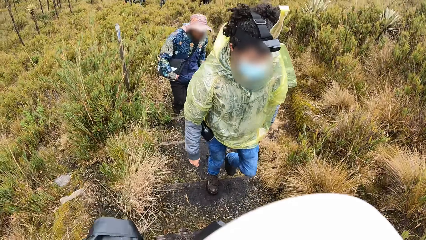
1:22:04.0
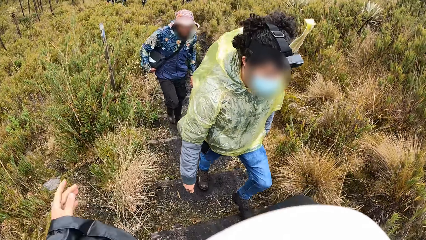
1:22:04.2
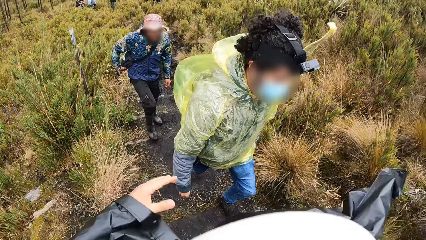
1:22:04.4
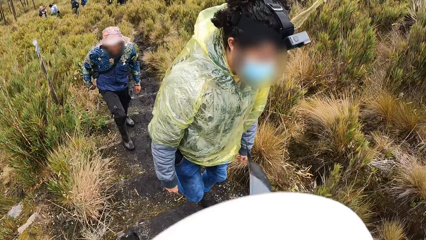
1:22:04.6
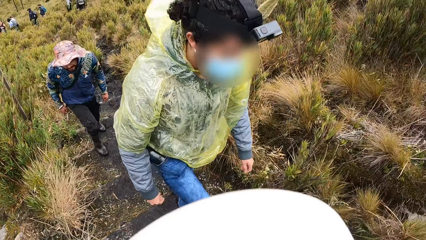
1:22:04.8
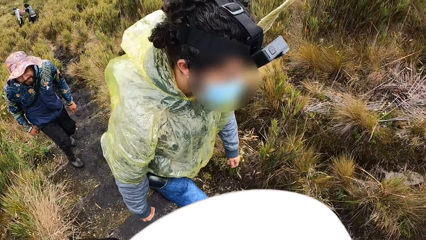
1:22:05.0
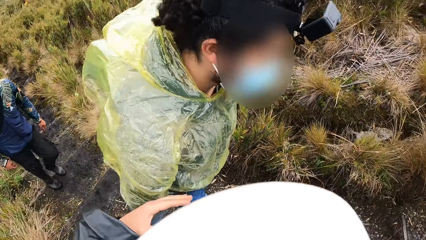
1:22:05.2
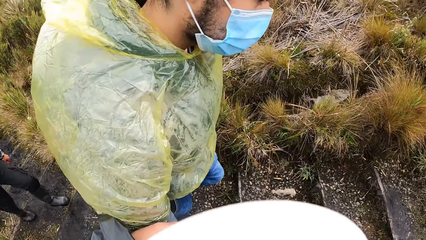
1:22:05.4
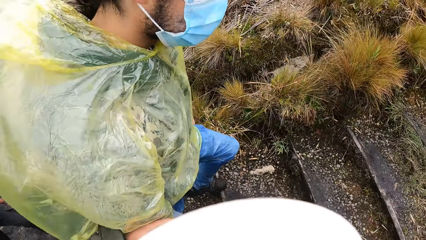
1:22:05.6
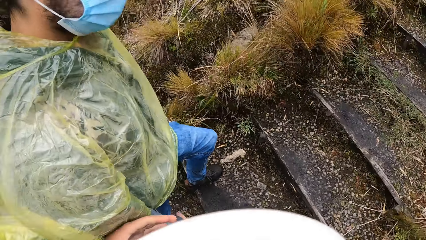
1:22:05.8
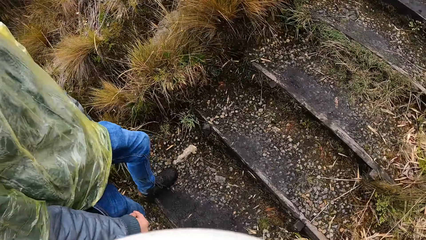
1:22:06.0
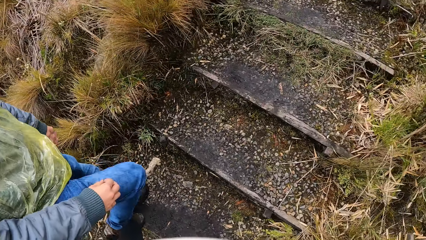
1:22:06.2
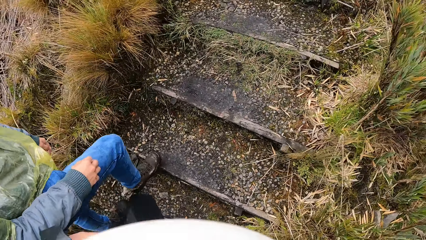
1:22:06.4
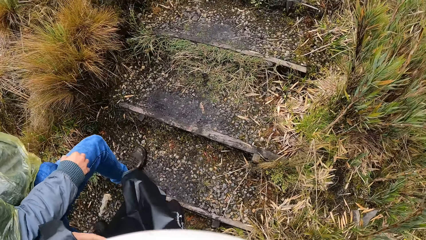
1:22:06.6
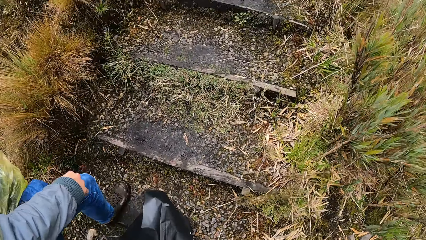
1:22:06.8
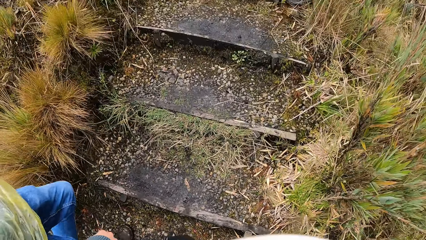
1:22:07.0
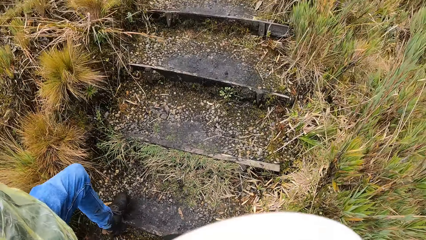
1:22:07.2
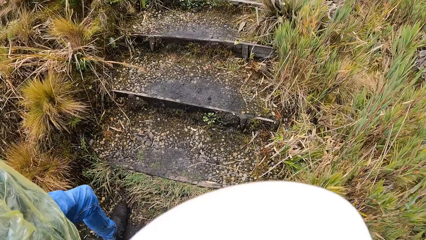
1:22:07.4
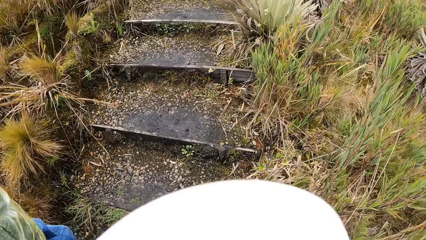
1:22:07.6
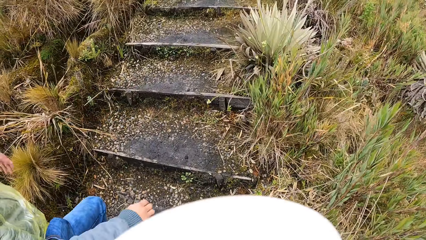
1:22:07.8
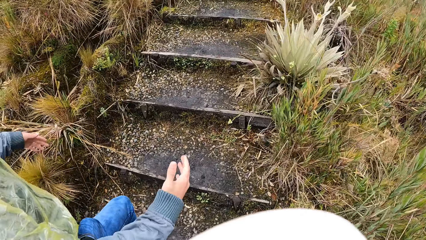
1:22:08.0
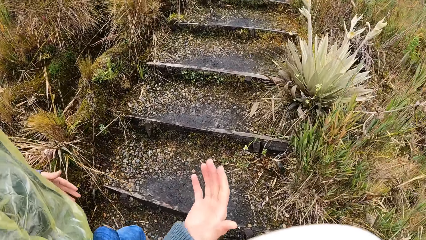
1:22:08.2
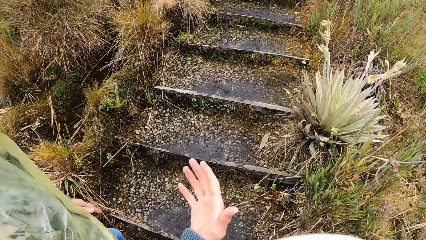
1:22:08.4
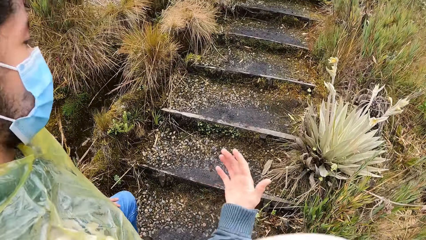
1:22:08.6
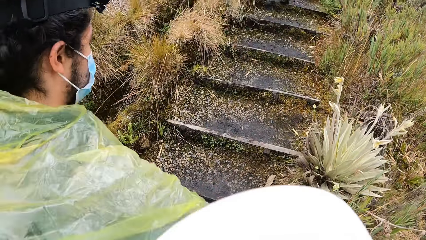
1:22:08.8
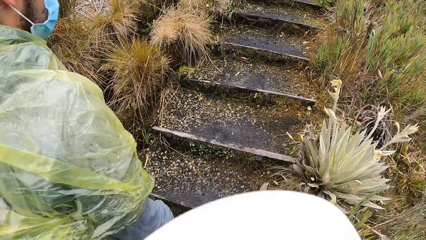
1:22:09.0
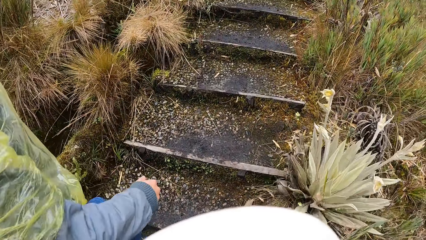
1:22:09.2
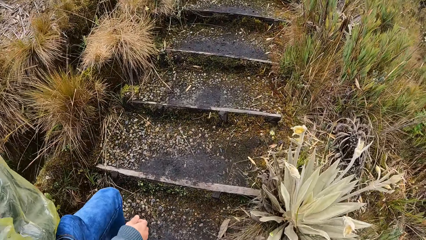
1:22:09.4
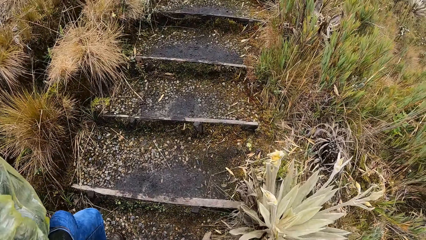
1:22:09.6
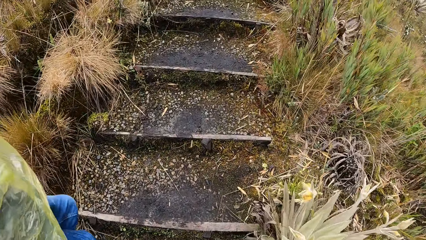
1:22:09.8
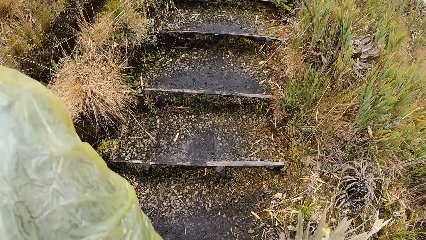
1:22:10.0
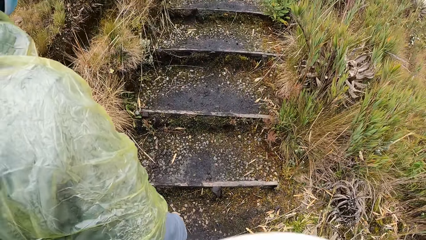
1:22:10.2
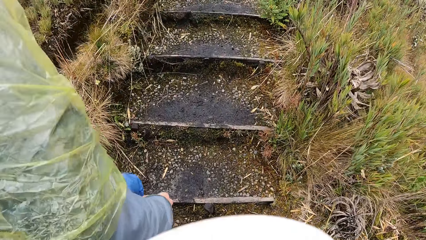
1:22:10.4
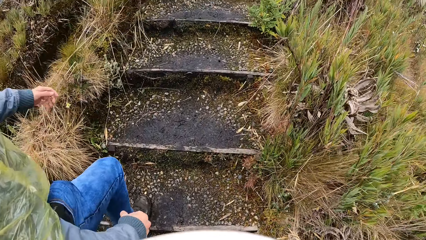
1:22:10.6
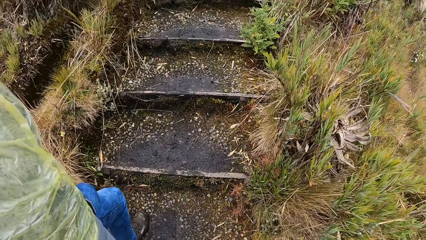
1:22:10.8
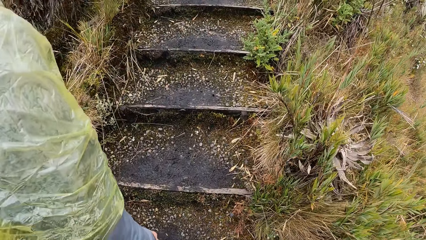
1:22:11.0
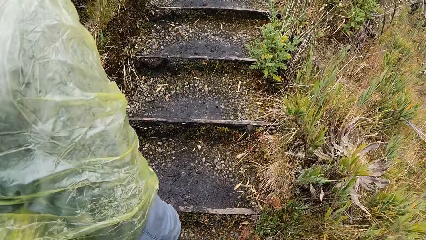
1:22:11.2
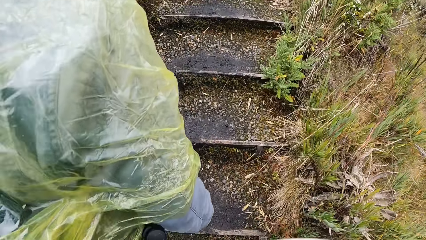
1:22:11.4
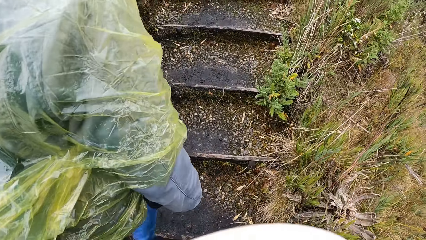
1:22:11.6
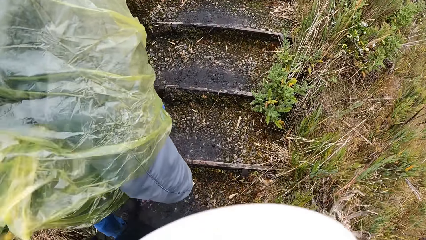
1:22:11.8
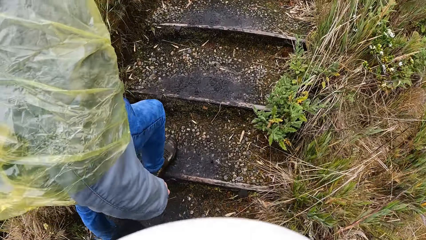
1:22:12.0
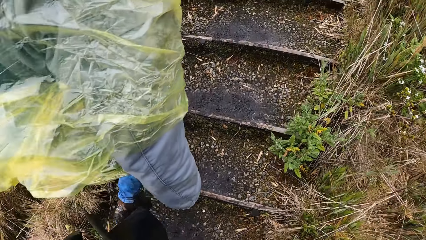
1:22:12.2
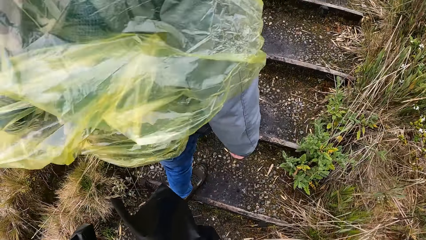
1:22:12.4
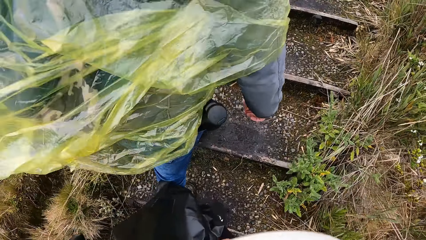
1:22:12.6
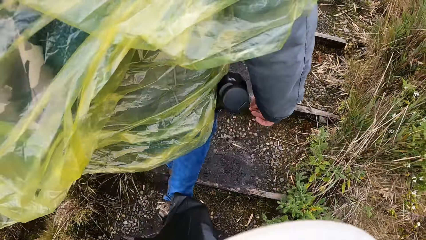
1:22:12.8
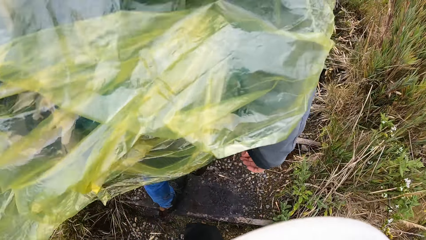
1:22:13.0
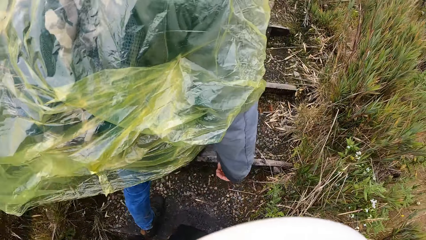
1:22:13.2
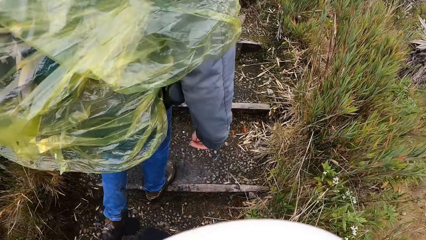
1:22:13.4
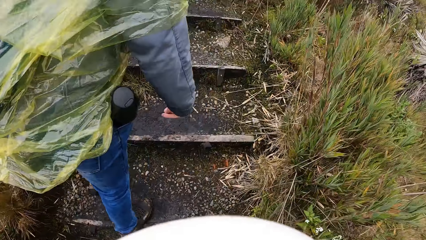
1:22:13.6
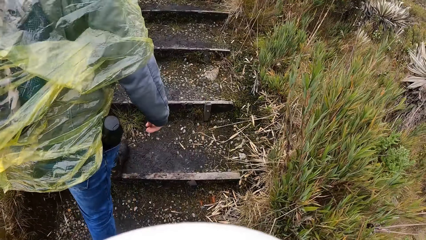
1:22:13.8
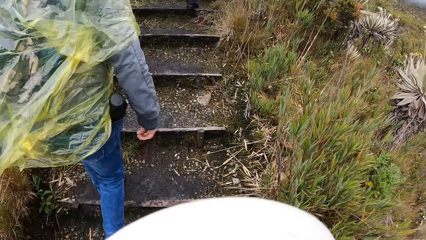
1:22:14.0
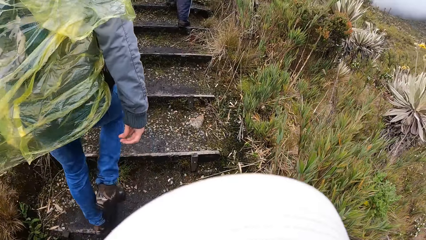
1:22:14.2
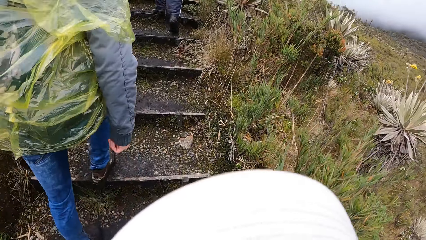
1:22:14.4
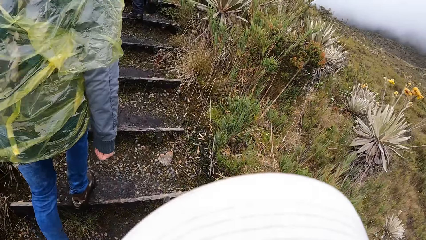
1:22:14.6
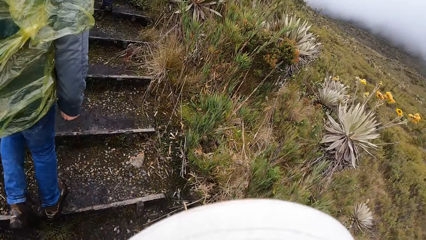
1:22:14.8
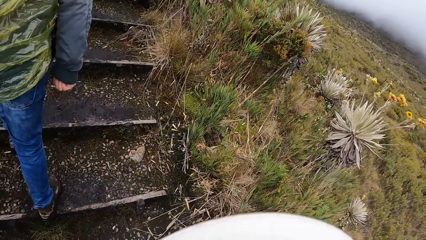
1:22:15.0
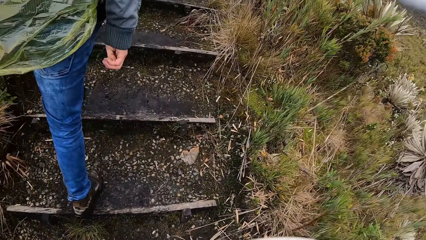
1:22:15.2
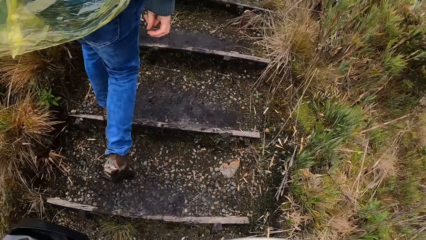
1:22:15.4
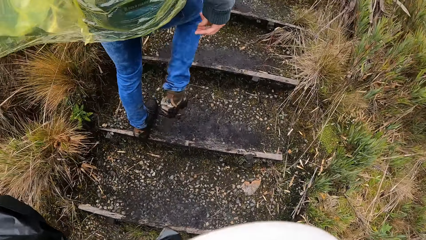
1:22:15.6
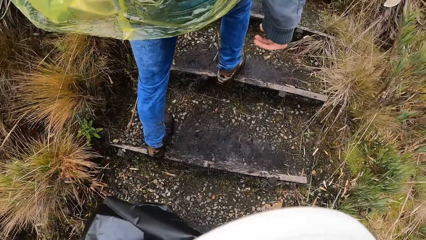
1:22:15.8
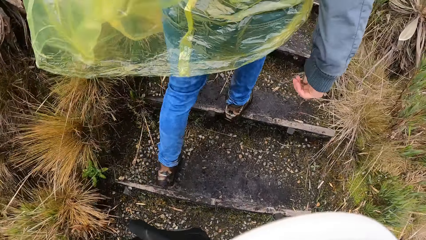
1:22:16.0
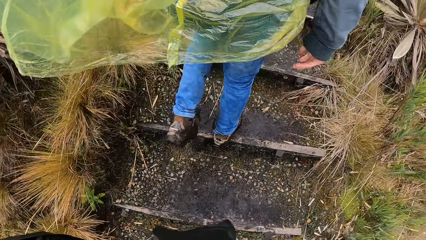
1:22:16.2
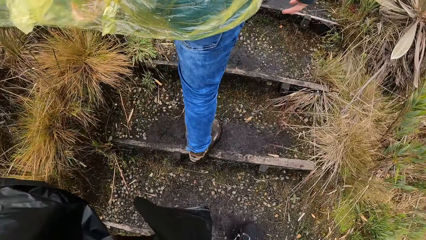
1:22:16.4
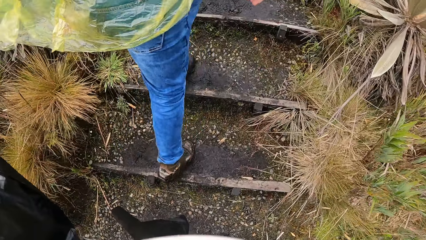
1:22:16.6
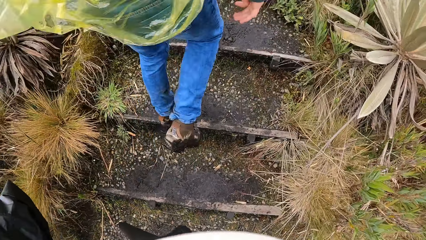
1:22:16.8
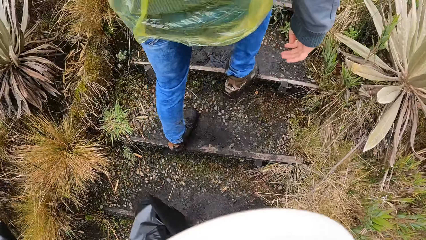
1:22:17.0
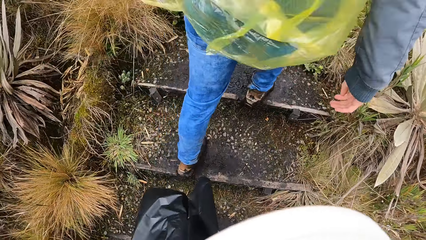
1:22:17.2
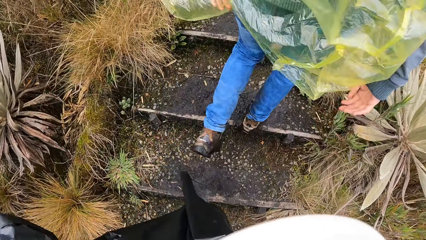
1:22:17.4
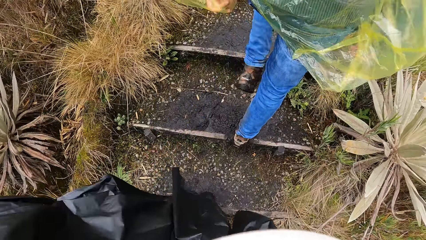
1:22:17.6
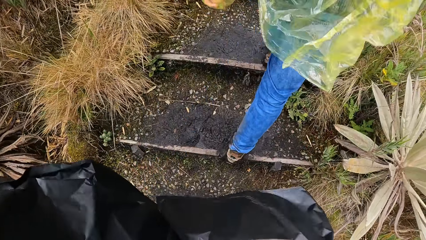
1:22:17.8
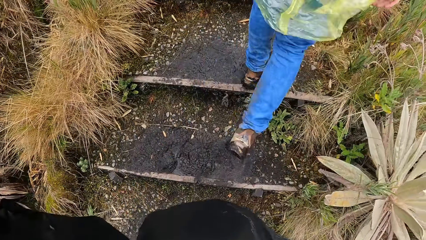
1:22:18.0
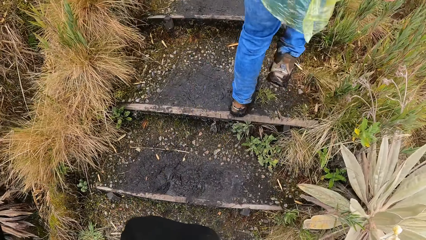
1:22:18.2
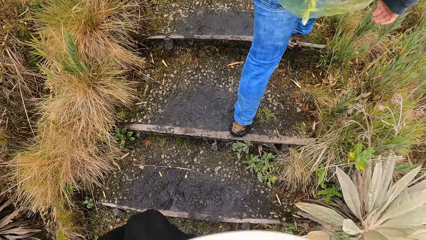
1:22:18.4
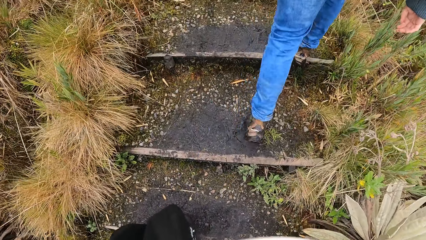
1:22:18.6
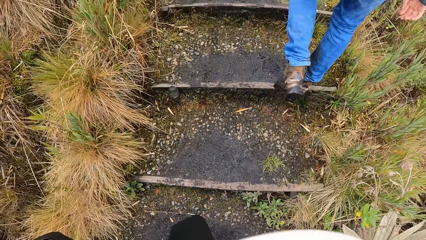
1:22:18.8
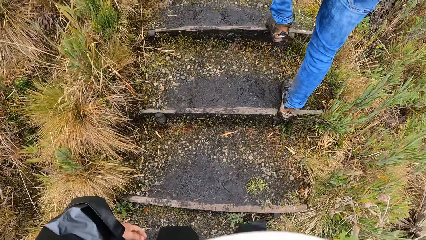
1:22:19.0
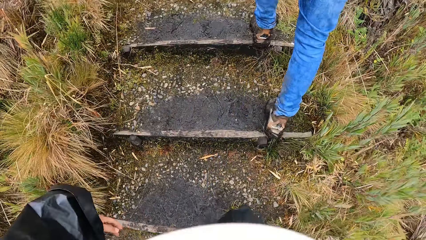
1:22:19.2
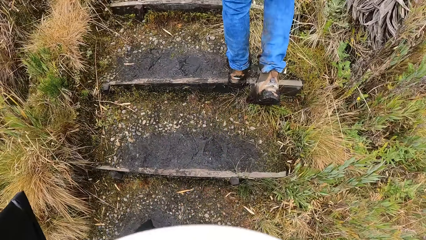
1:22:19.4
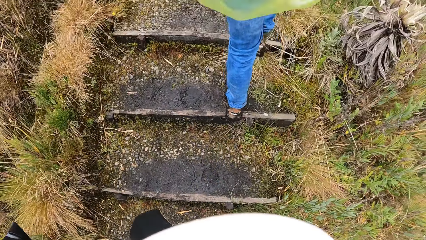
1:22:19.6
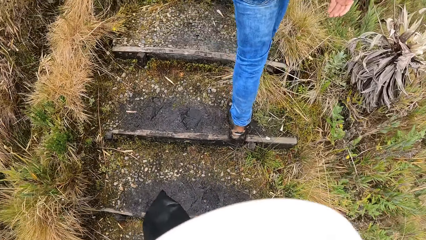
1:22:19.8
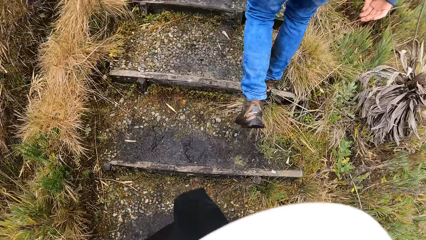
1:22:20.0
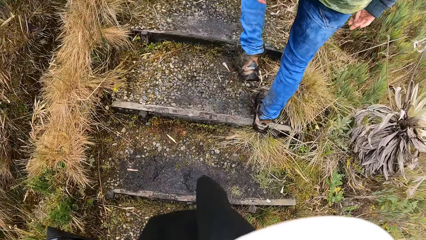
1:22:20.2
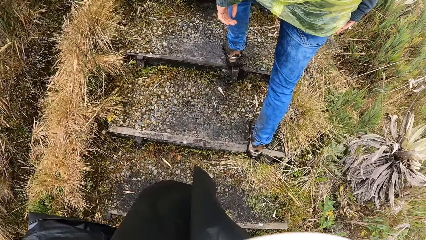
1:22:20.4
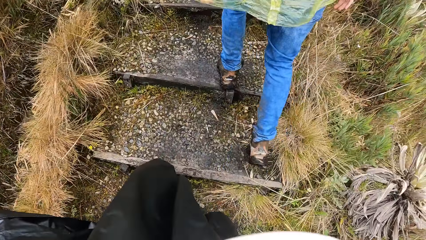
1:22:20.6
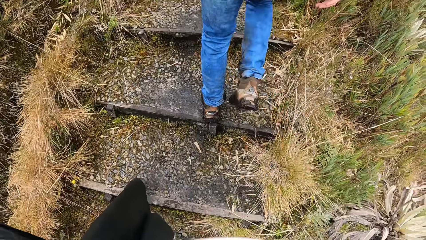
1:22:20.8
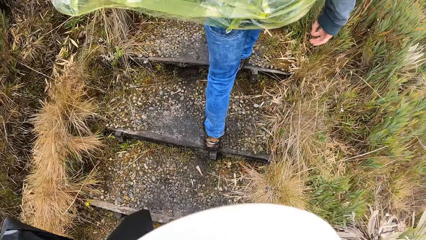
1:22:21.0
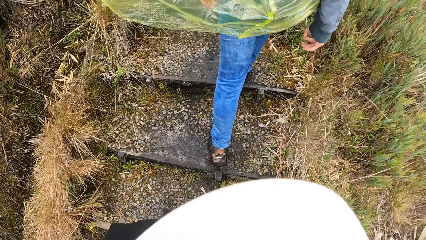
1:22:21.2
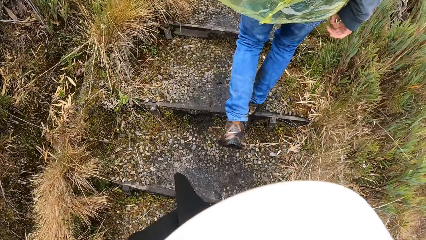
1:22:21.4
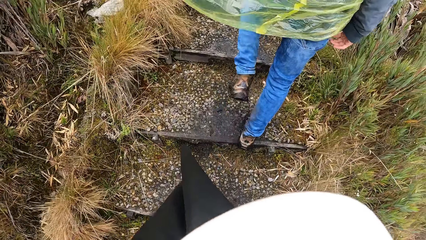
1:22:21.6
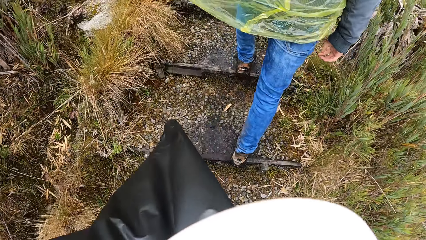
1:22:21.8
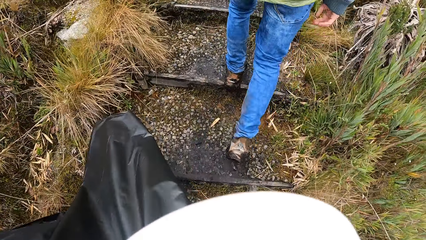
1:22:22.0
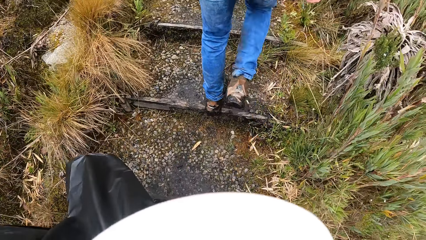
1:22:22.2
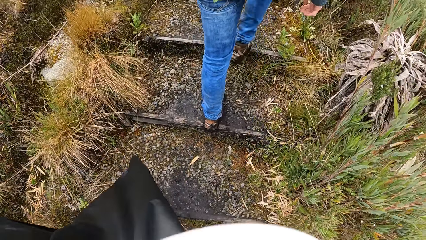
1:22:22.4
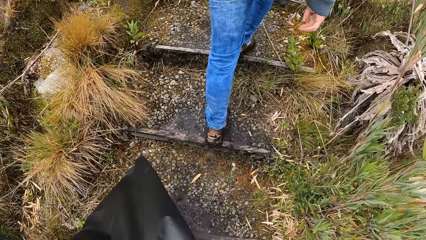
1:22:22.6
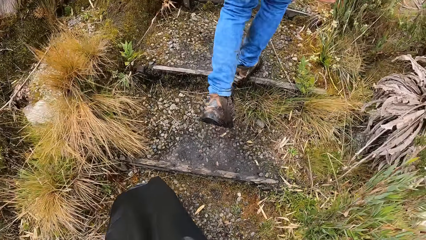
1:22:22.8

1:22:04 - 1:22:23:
The camera wearer interacts with a man. They climb the hike step with the man.
